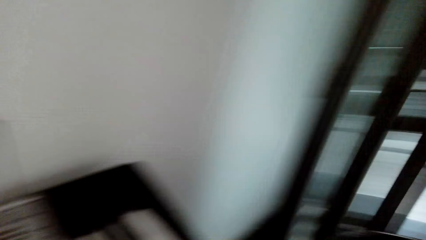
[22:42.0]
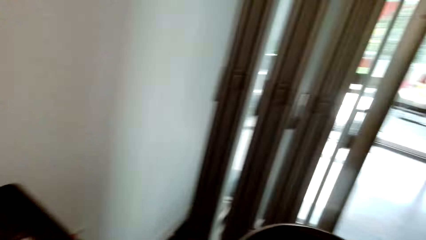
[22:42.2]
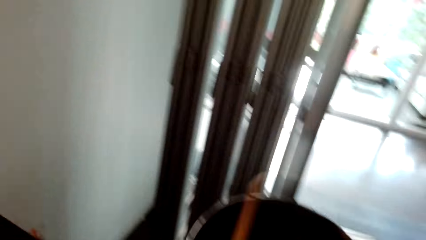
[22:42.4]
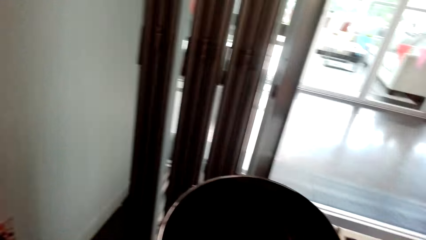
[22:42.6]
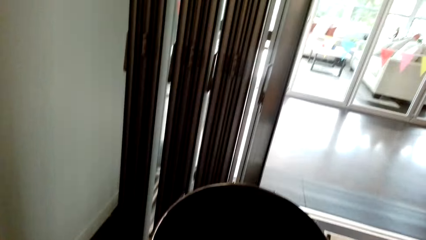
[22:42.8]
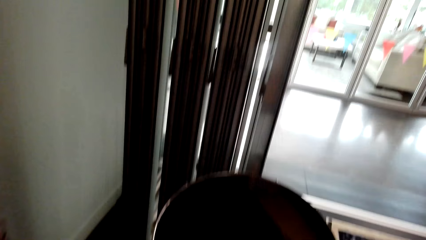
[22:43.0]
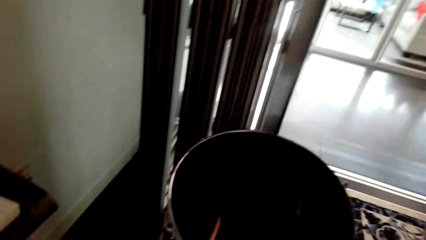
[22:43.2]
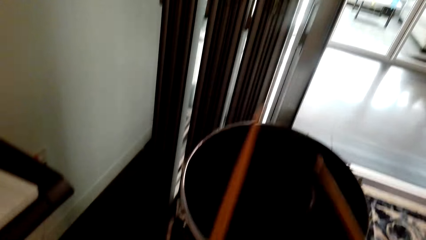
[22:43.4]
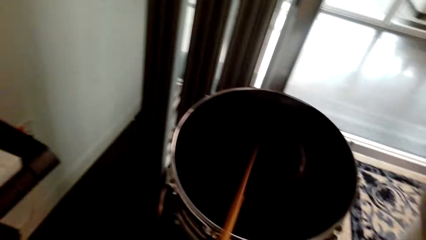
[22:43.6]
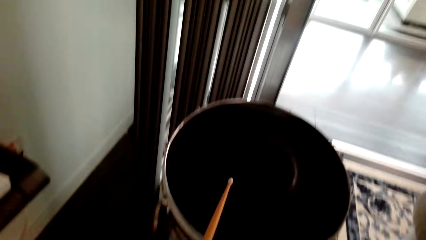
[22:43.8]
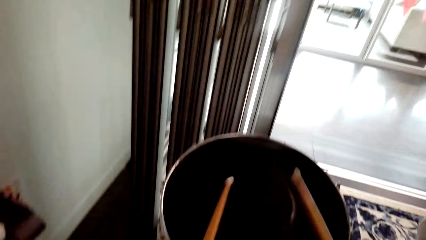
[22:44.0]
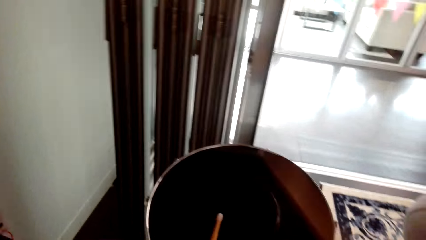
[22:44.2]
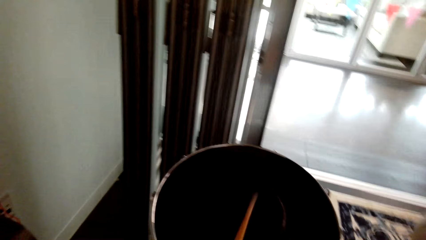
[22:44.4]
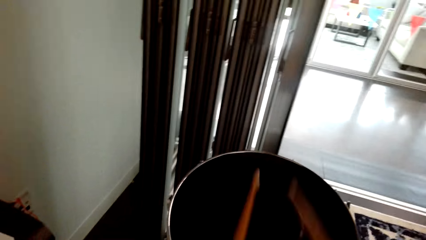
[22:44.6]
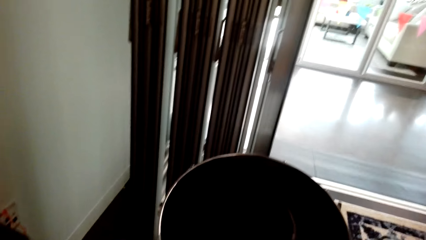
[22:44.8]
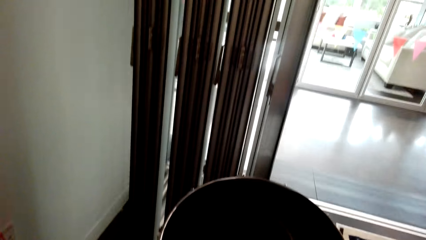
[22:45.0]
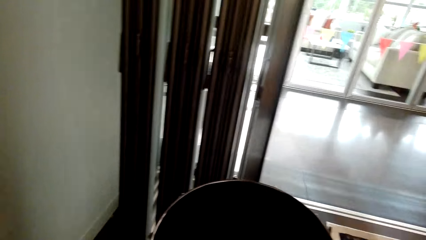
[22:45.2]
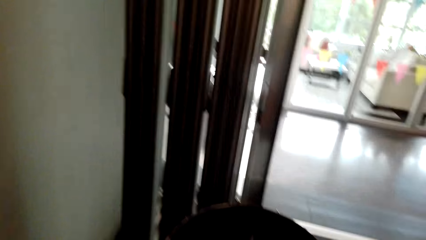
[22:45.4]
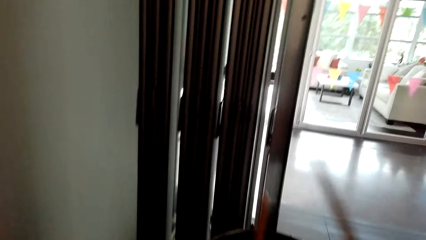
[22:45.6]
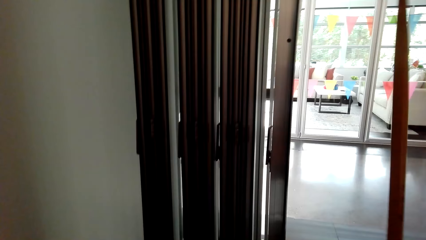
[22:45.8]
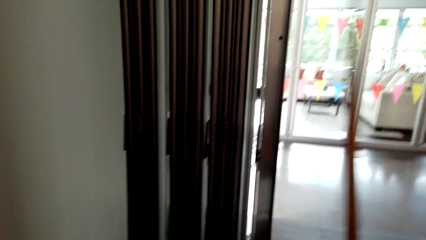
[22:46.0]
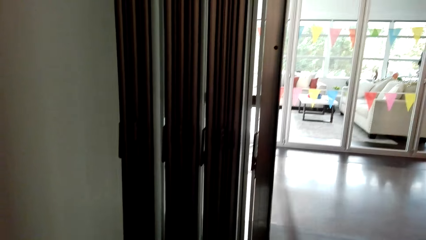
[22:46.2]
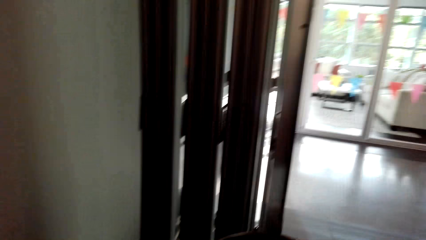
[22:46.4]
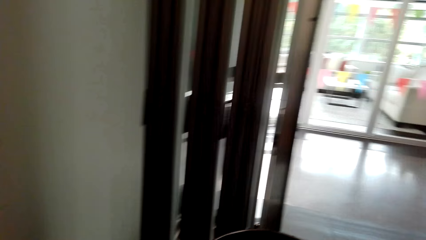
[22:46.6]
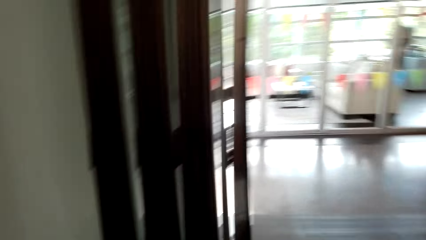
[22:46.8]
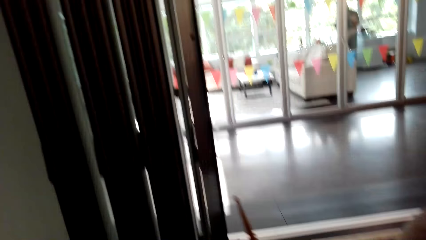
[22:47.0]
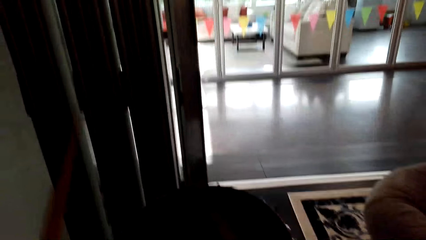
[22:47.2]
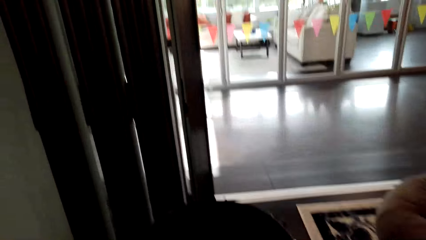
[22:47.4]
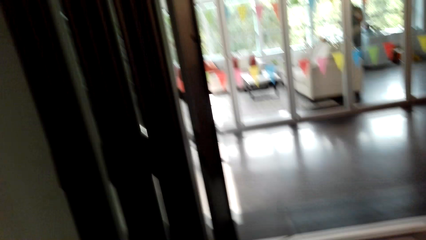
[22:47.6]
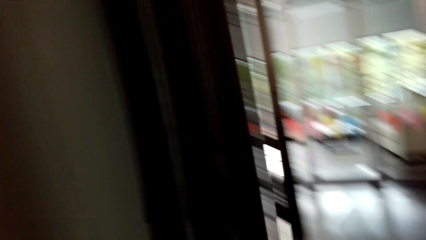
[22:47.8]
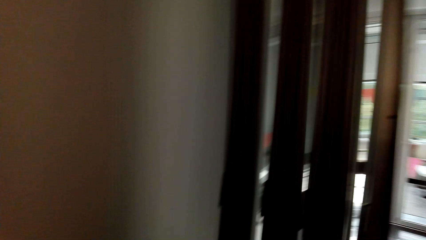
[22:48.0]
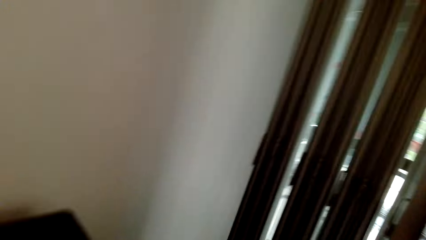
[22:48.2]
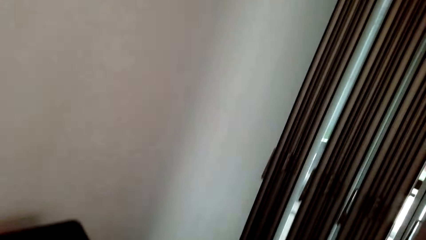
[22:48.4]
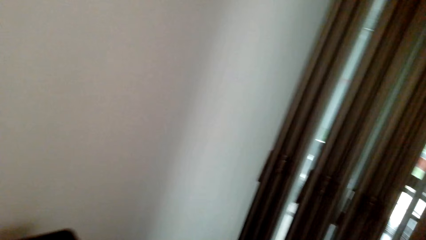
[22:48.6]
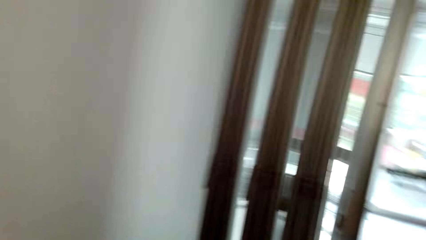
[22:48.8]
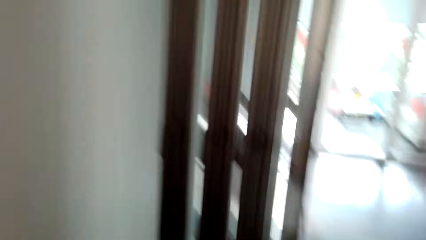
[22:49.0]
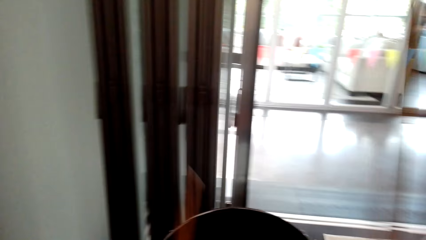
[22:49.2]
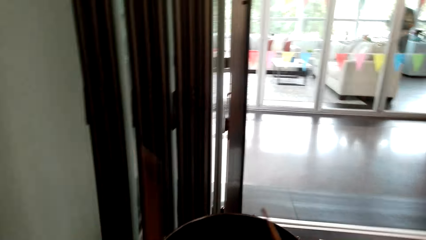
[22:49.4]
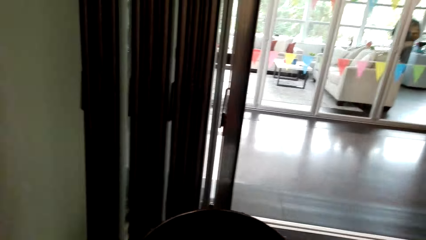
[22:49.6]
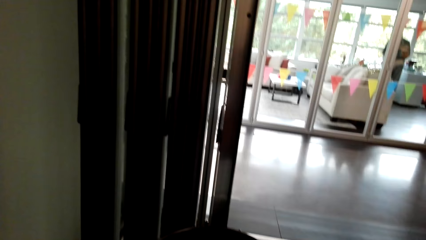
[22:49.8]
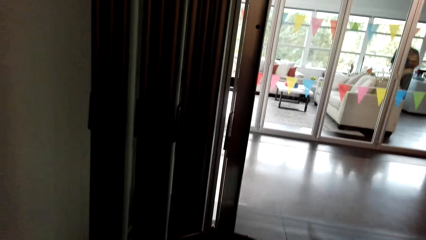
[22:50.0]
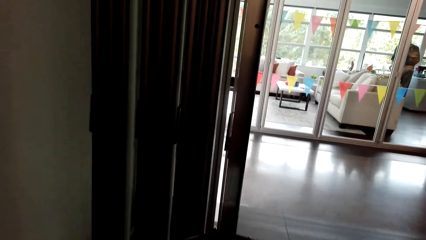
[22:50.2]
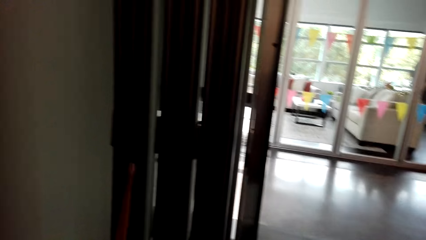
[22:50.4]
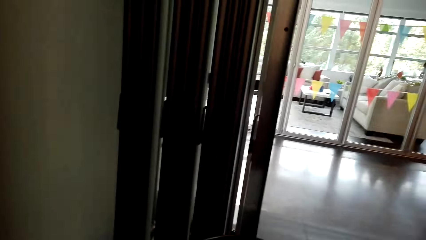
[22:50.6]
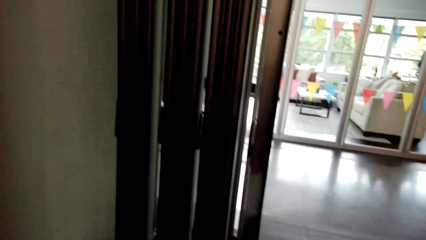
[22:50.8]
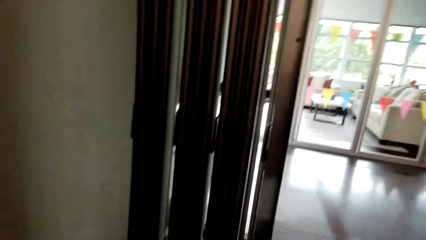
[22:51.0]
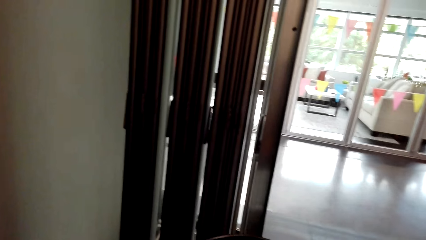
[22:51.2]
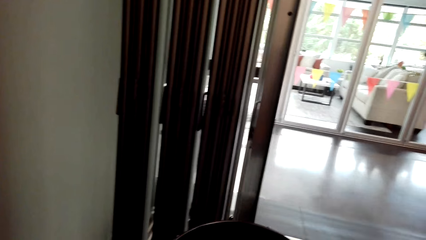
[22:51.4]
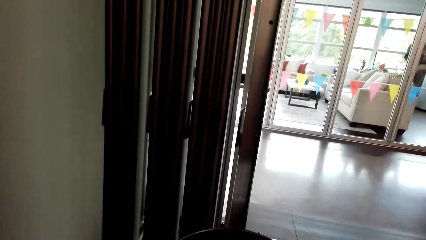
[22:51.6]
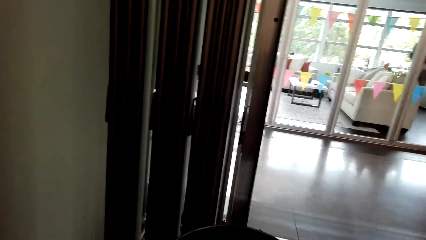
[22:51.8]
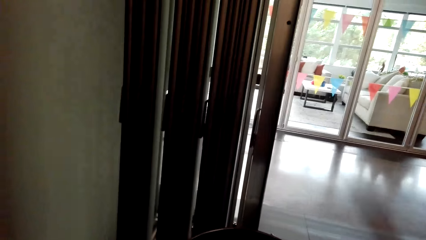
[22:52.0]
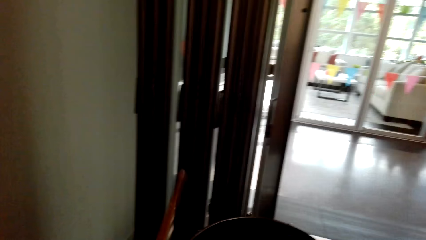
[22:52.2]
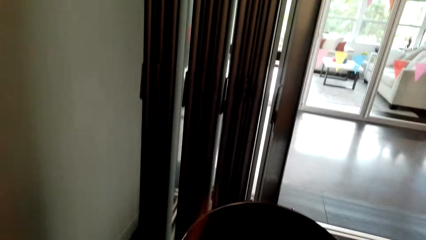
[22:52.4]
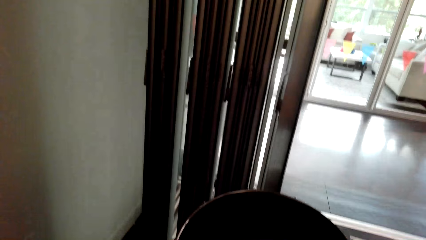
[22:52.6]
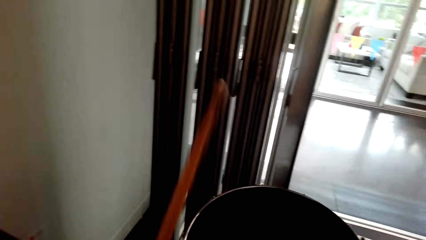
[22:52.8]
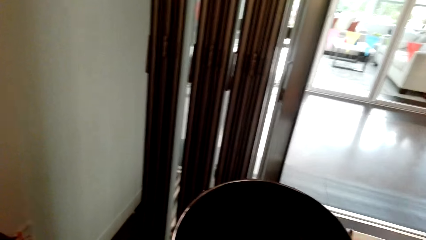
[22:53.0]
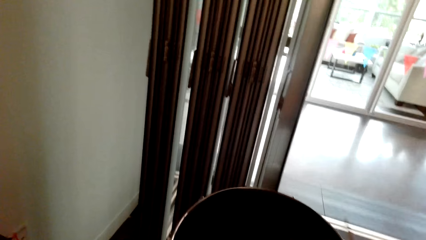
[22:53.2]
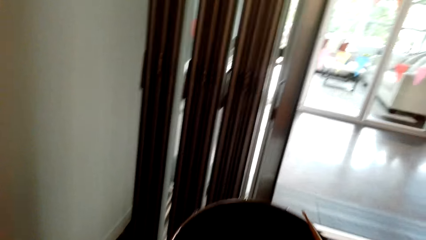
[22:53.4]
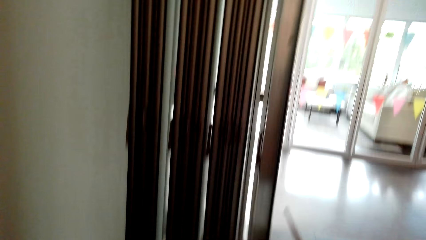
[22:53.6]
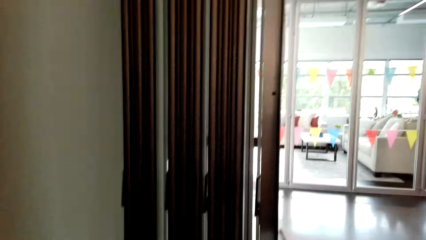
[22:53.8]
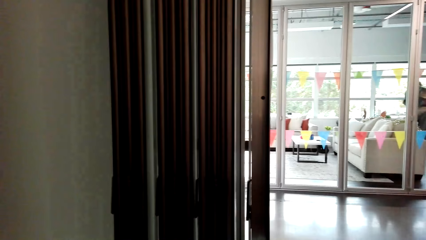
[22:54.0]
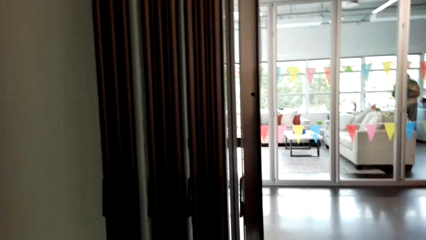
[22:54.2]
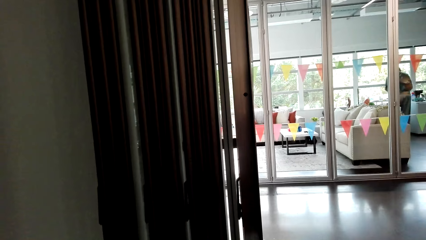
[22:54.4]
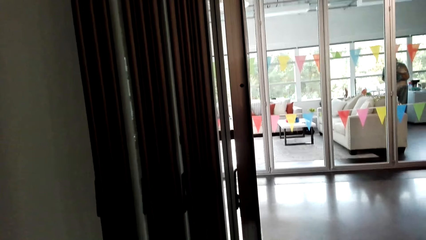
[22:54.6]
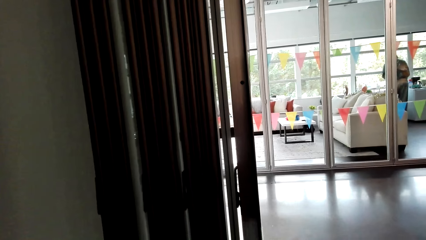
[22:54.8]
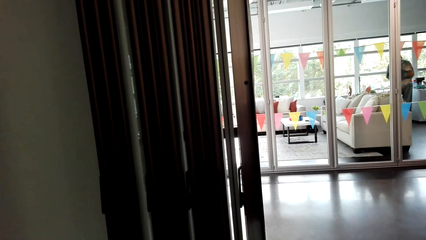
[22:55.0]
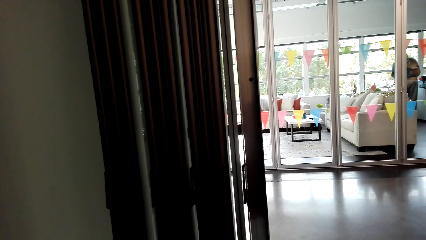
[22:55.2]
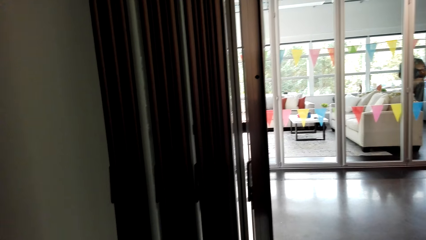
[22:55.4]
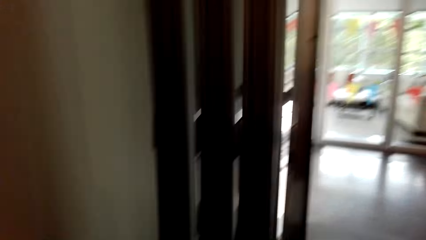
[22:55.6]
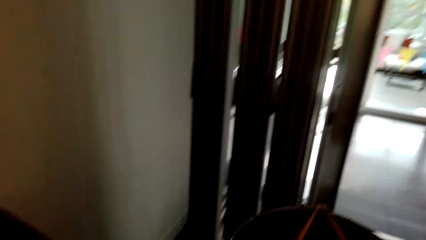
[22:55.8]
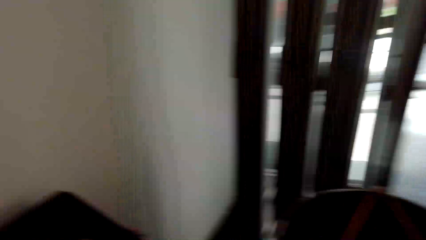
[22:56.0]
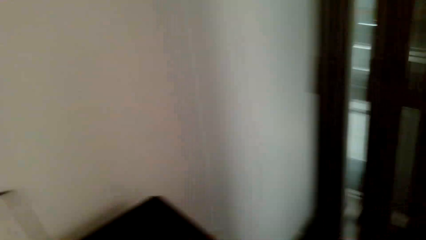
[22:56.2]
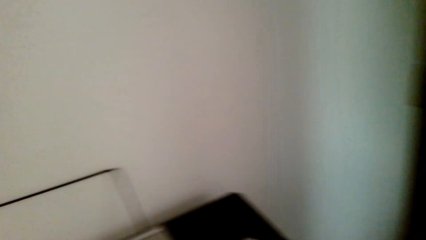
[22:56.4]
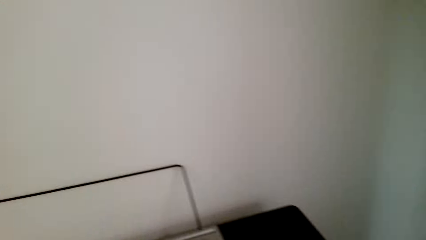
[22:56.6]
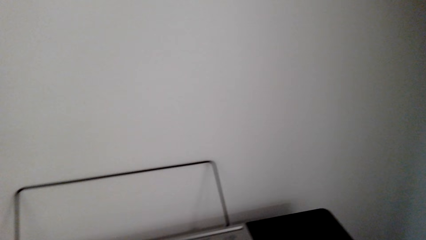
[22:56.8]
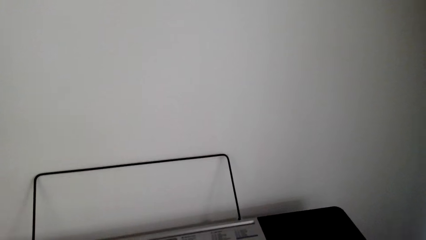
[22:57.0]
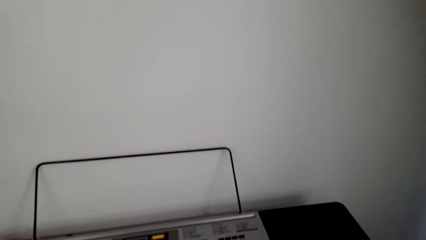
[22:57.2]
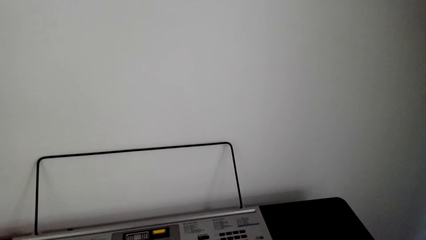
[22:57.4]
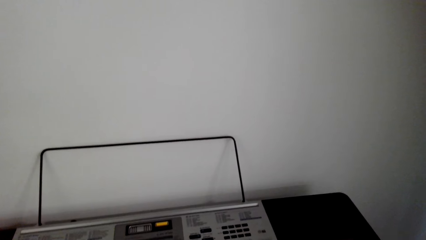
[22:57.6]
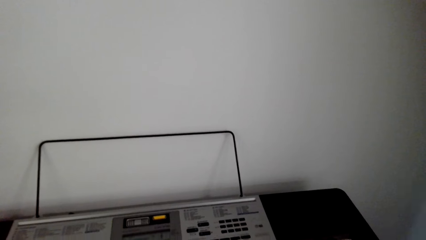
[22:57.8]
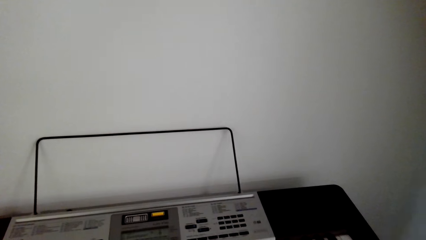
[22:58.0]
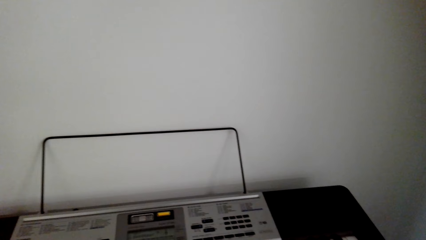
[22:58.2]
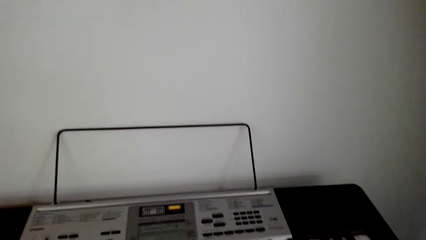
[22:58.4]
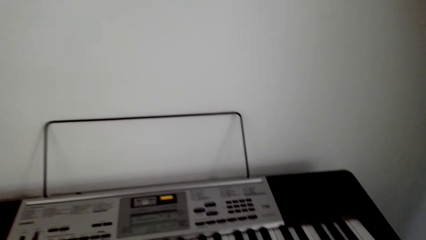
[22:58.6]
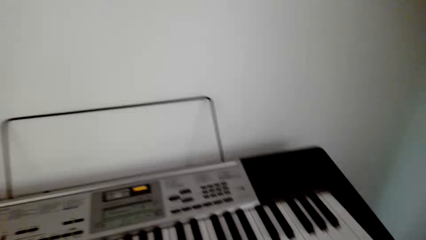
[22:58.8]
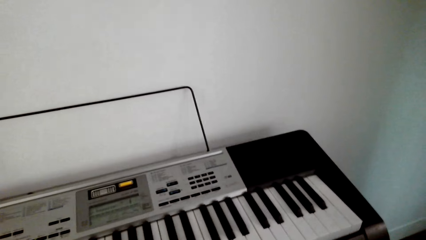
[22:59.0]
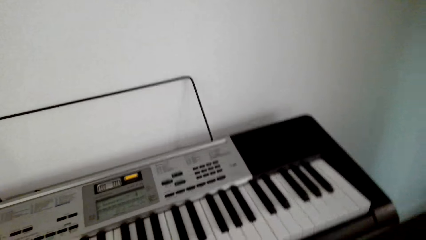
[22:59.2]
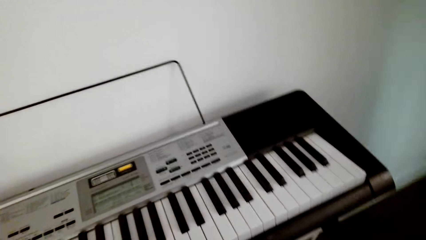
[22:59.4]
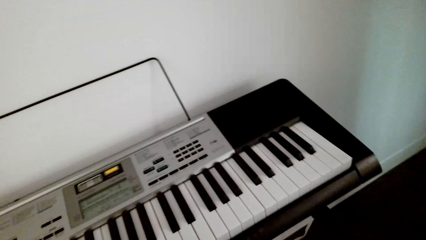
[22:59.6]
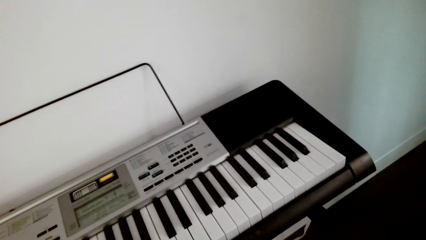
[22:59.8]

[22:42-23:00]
The camera wearer plays the drum. They drop the drum sticks on the drum. They look around.
